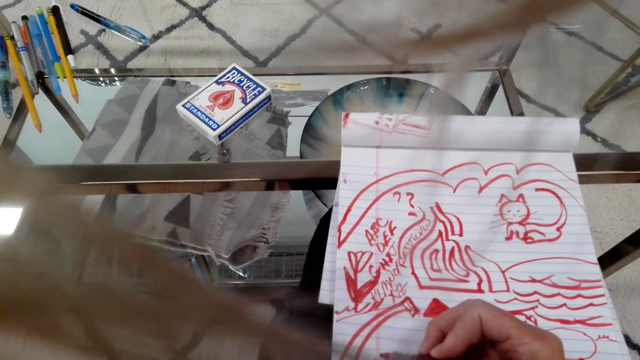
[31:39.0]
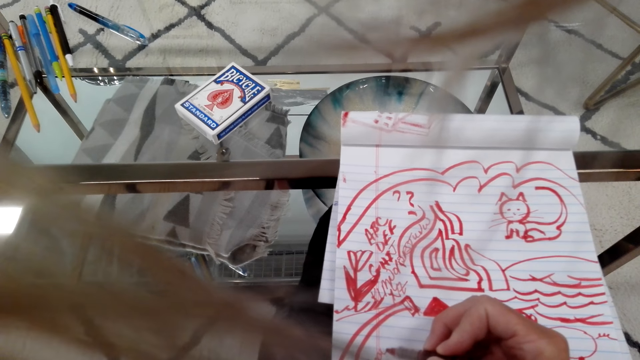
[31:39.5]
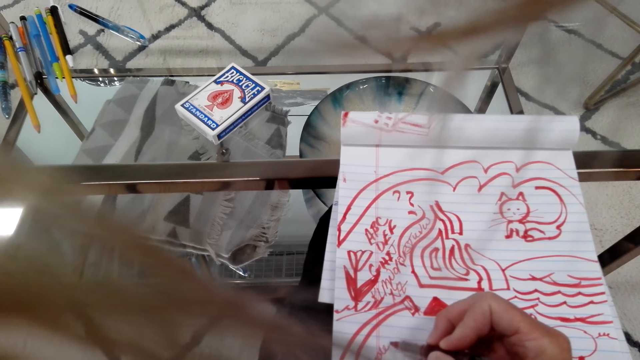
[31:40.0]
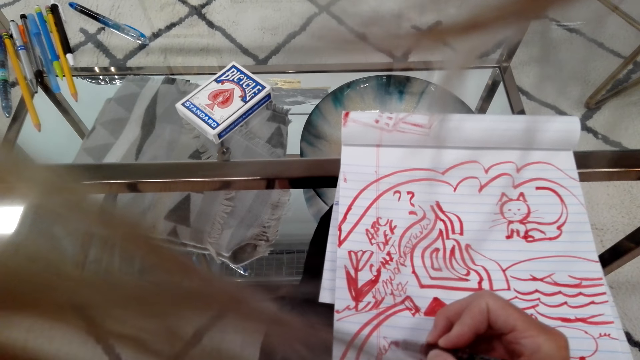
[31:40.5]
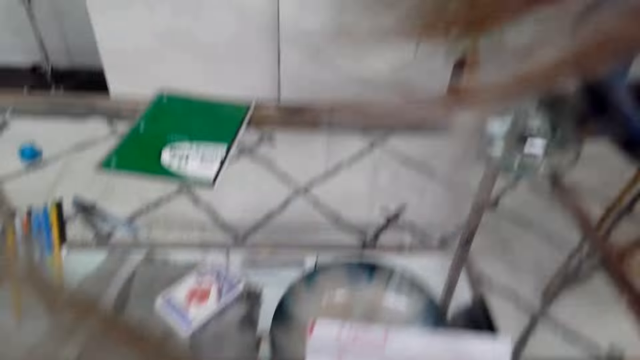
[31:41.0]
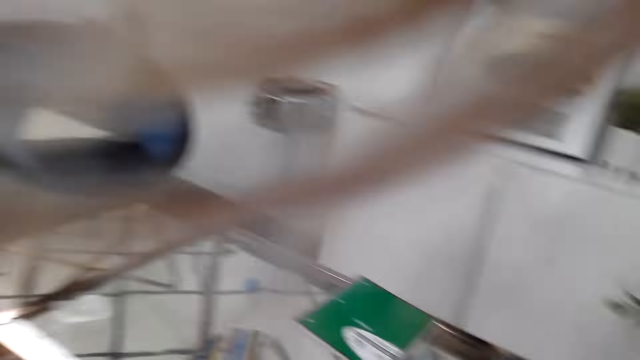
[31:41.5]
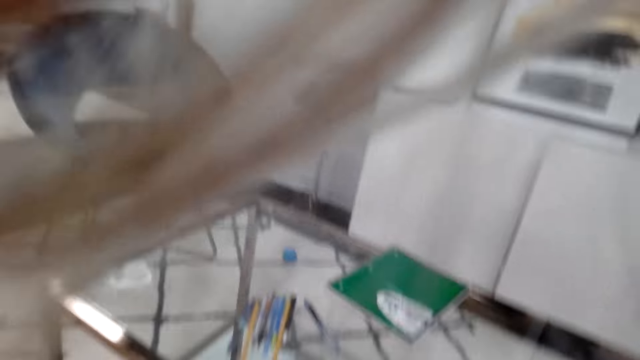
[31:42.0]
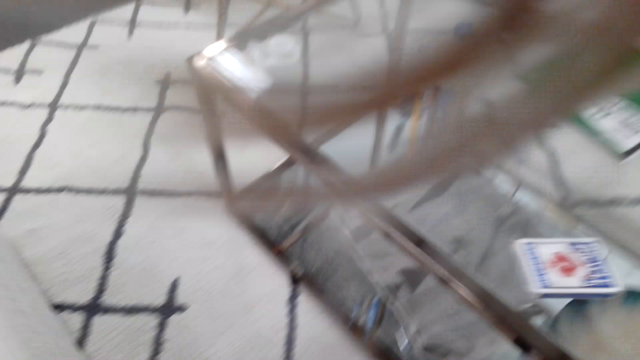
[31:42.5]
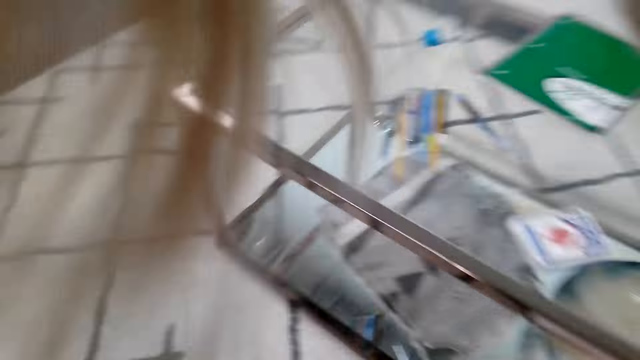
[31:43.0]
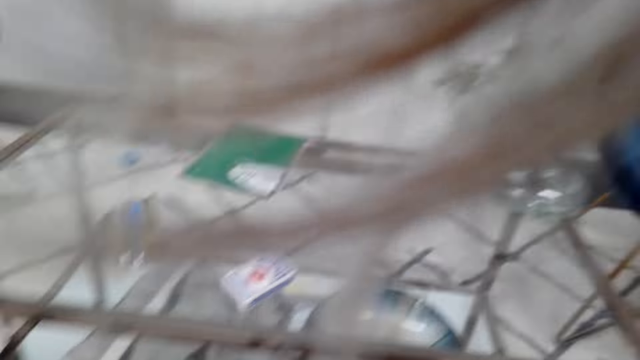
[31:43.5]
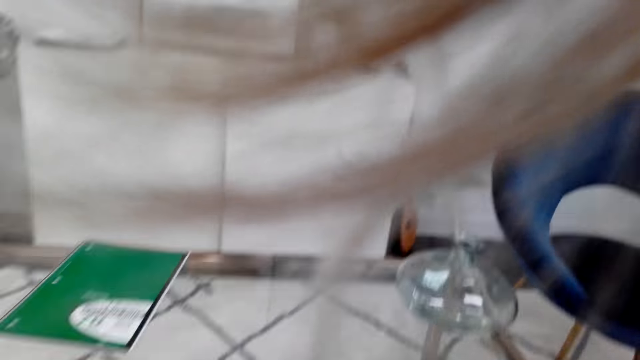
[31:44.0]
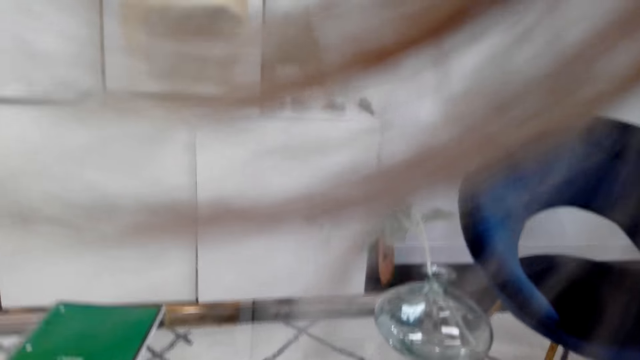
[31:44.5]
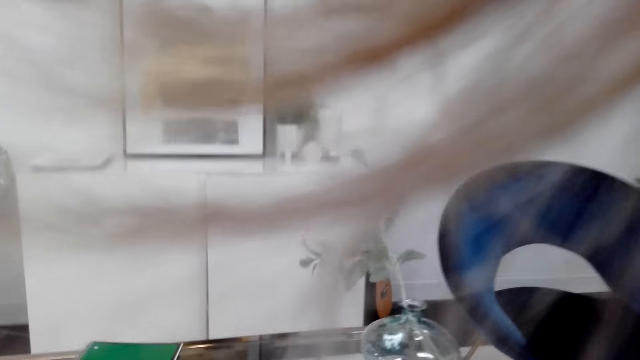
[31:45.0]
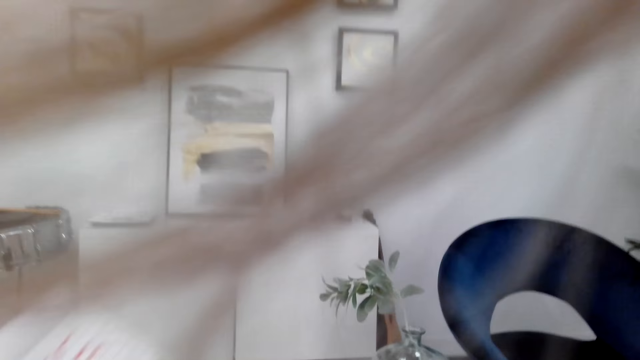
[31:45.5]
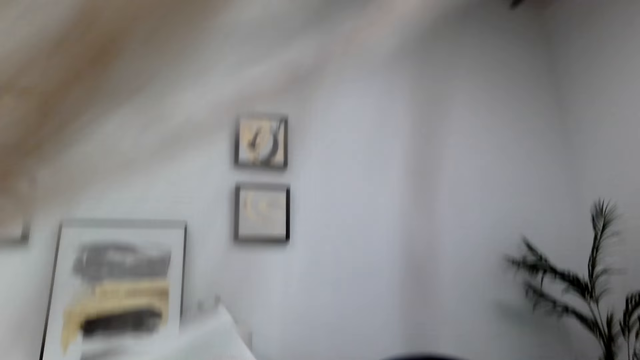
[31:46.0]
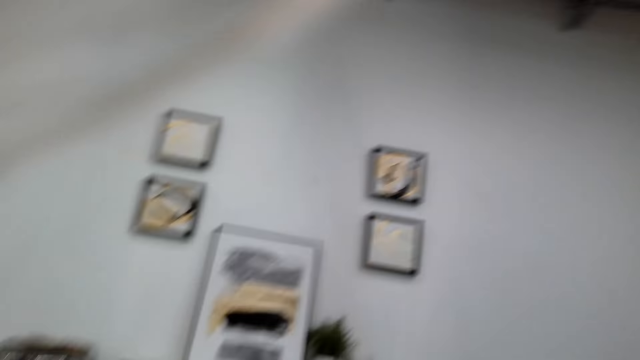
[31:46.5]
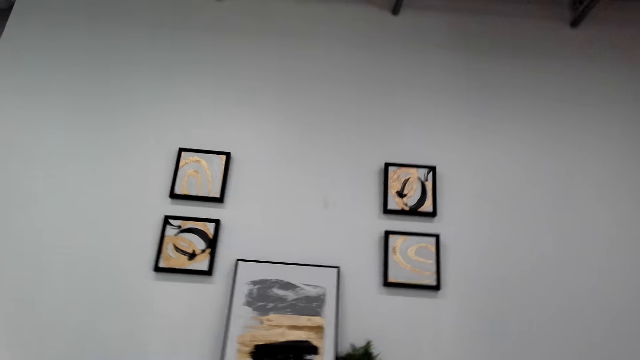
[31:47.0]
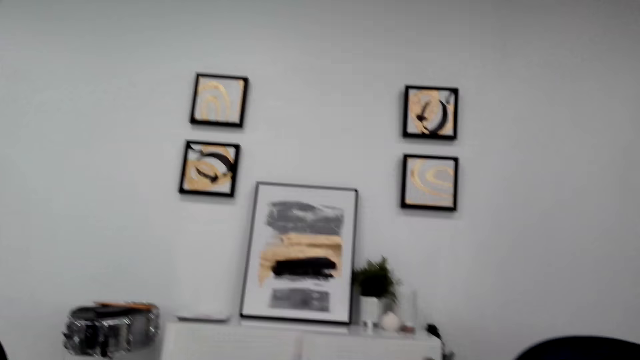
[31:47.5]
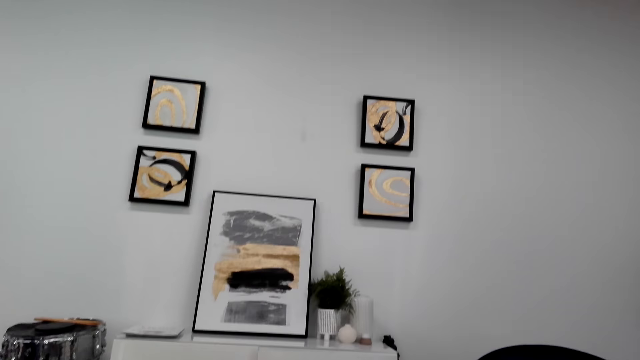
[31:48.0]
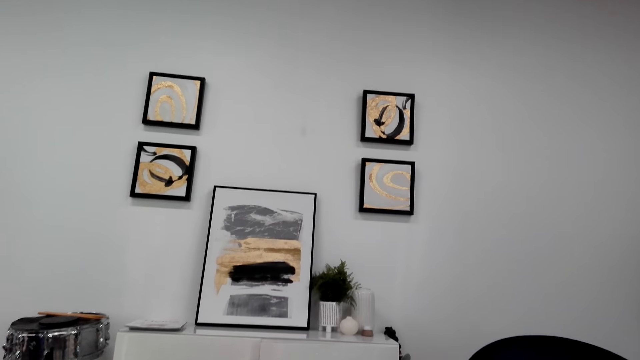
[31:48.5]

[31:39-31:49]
The camera wearer looks around the house. They move the camera around the room. They stand up.

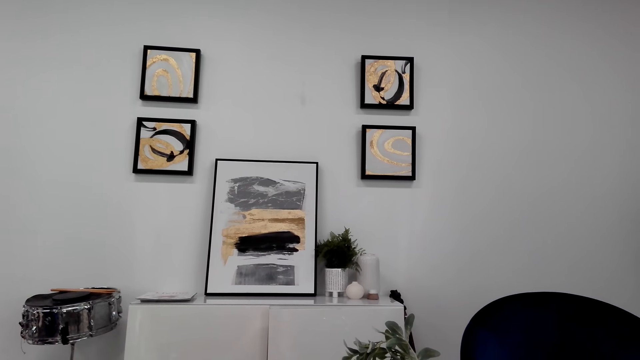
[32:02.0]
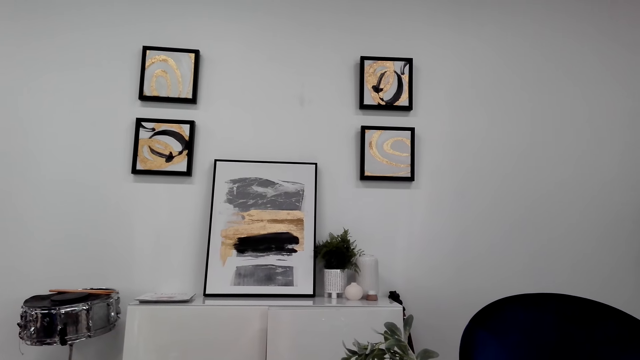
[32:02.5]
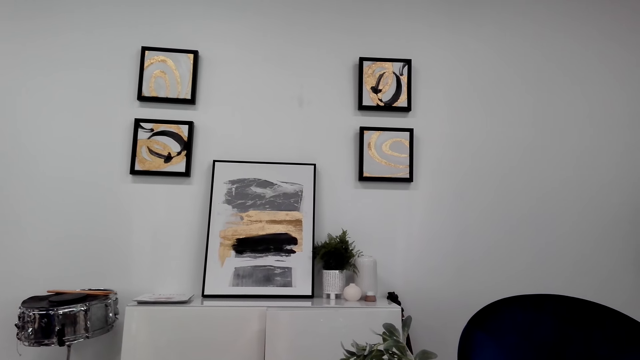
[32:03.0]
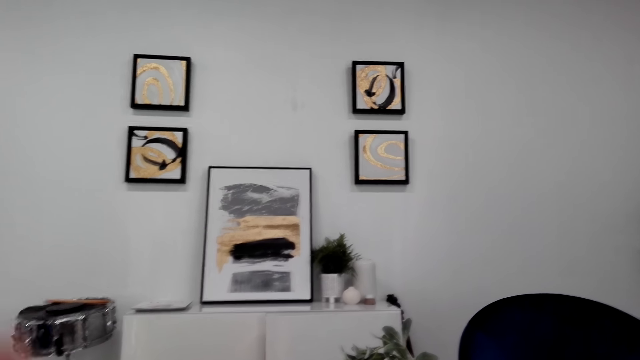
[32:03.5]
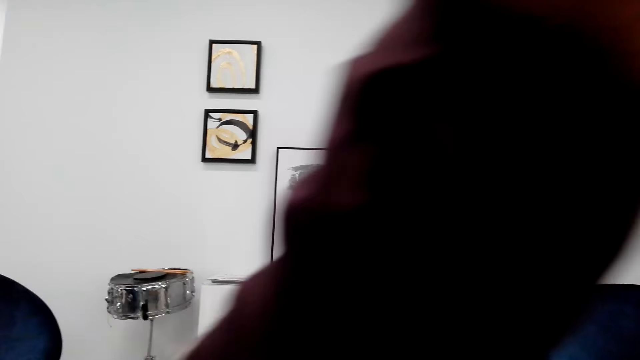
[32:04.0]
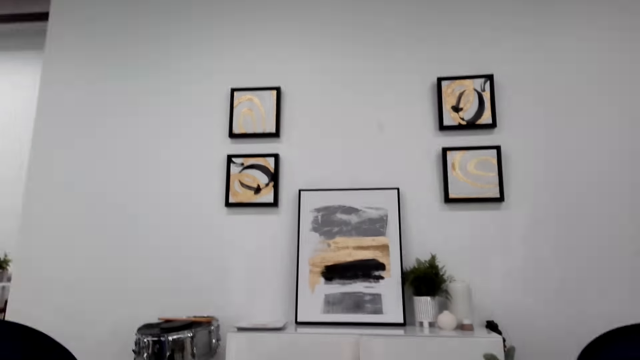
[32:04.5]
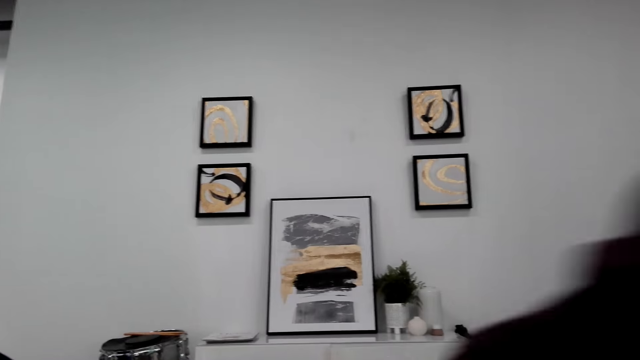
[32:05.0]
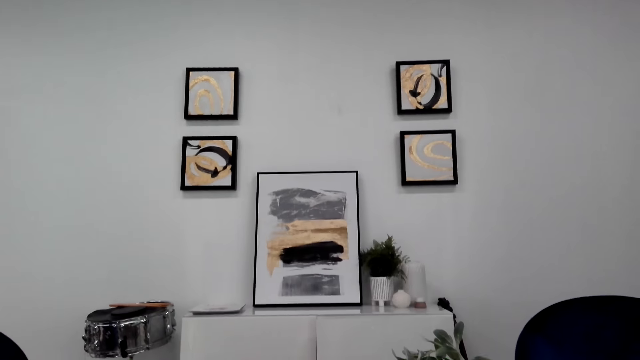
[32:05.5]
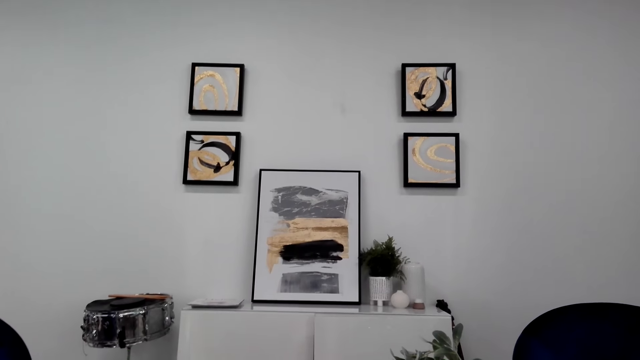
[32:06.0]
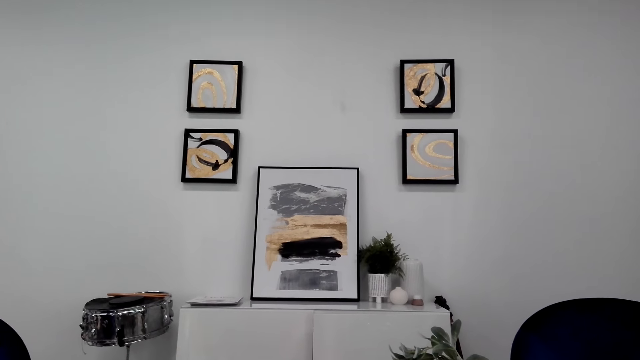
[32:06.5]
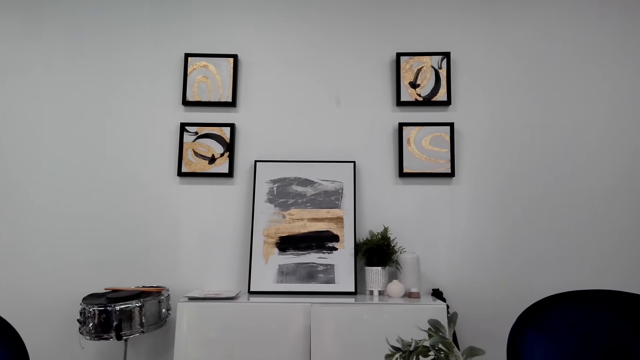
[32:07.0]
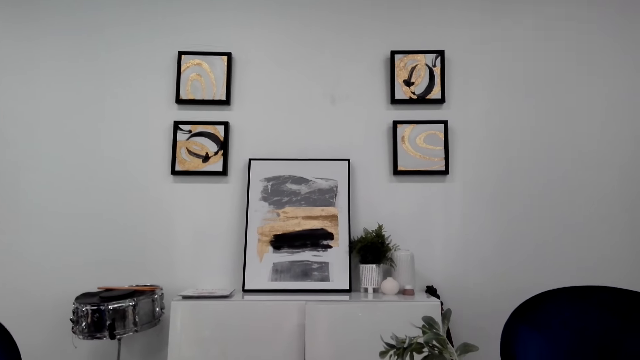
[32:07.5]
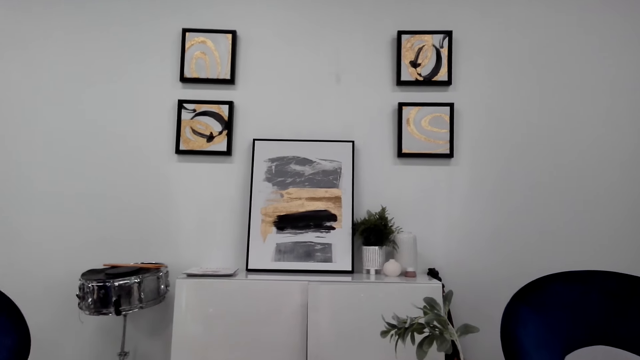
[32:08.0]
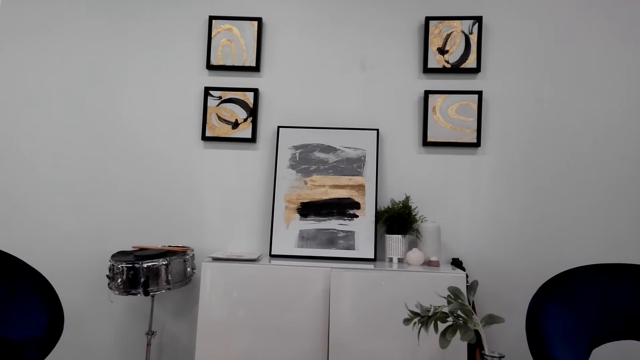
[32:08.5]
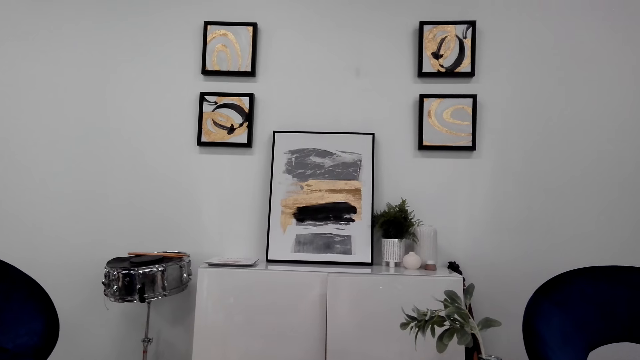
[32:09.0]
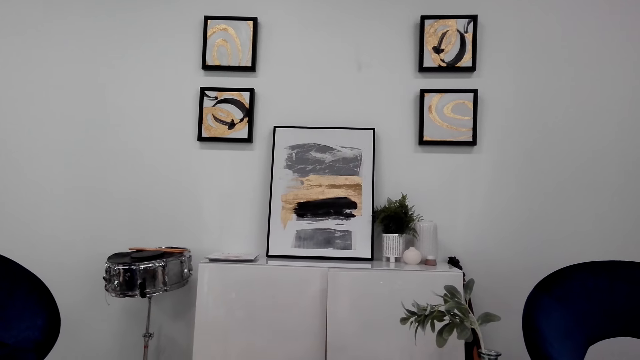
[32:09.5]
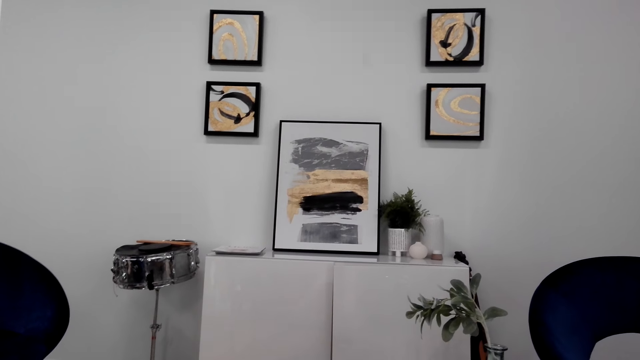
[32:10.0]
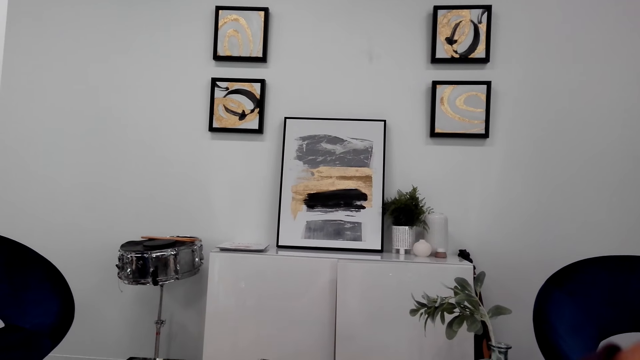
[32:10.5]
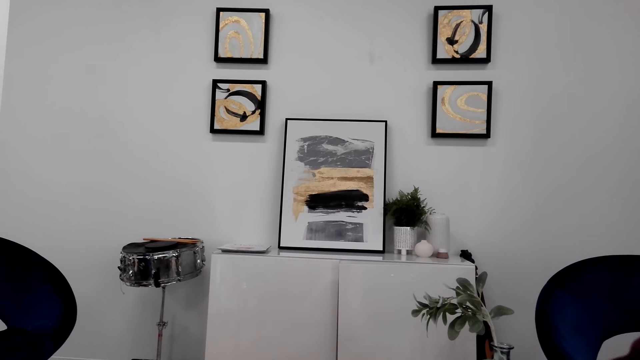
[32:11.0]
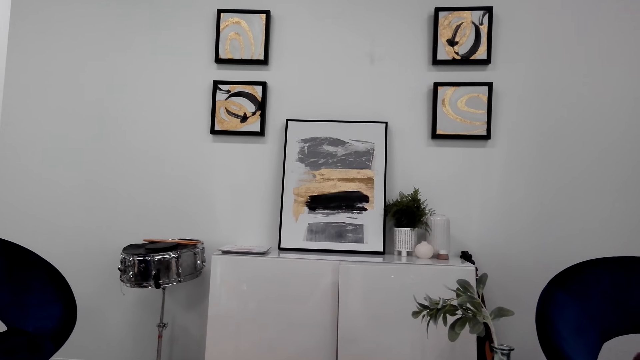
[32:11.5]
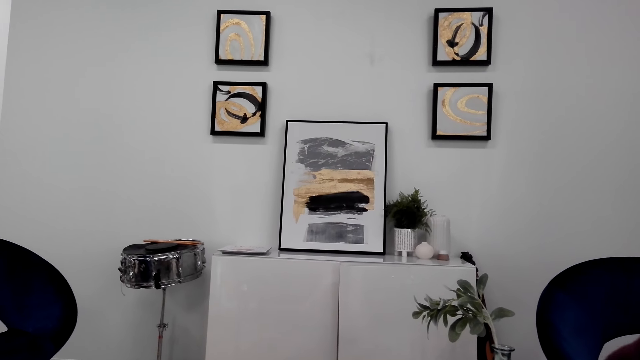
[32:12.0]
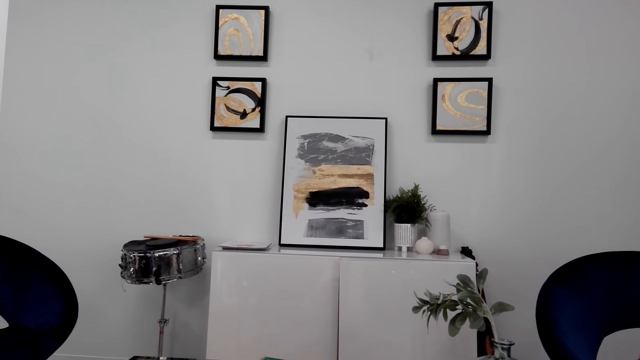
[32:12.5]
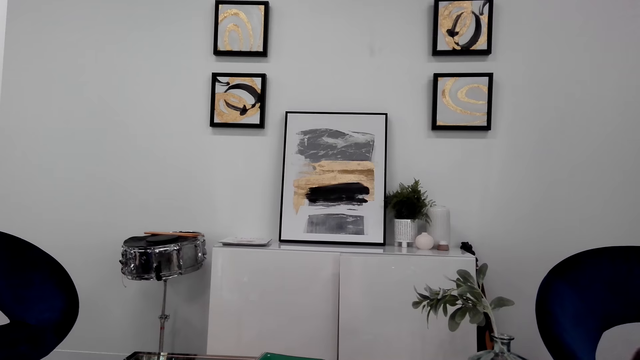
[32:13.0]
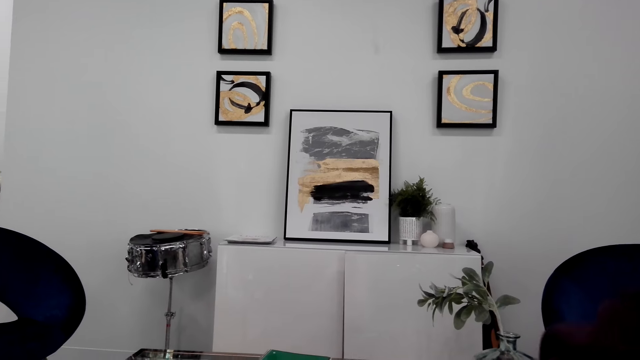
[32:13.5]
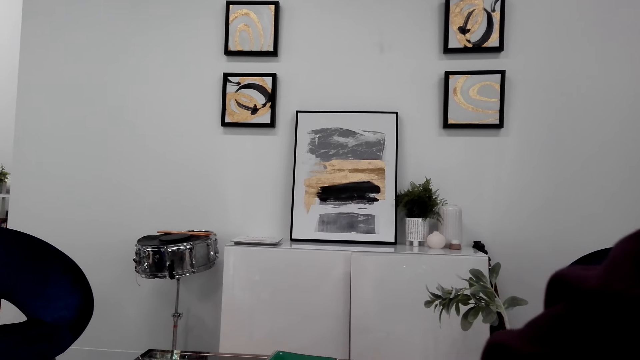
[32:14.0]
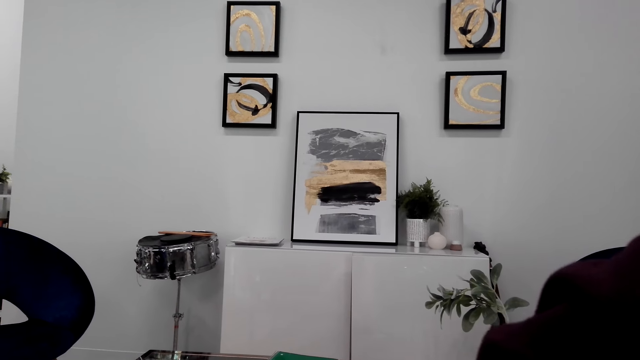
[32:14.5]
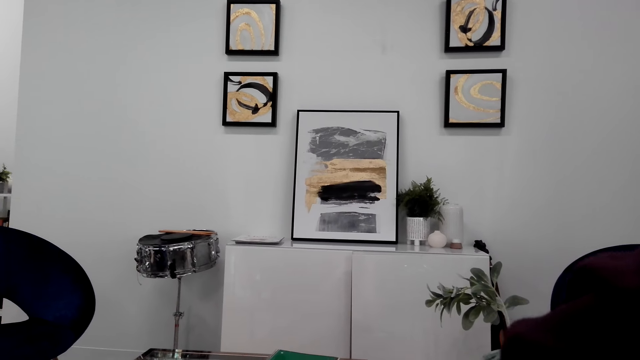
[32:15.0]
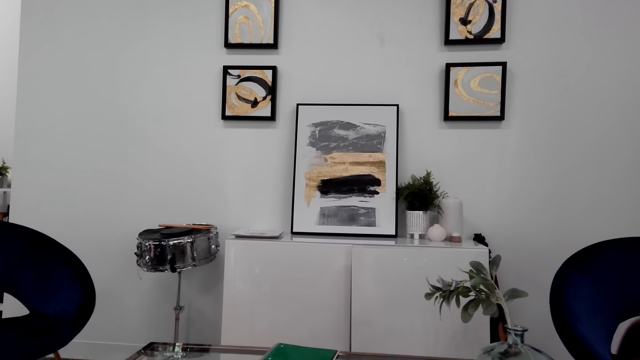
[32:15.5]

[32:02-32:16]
The camera wearer moves the hand. They look around. They move the hand.
